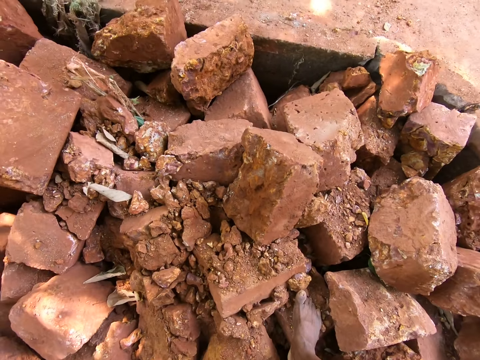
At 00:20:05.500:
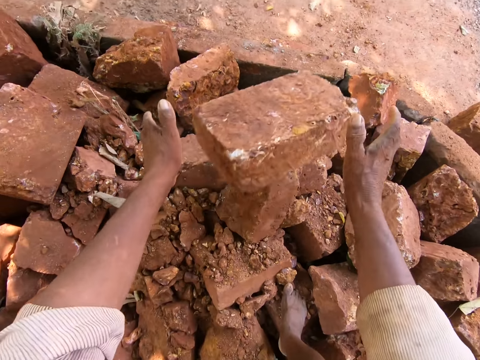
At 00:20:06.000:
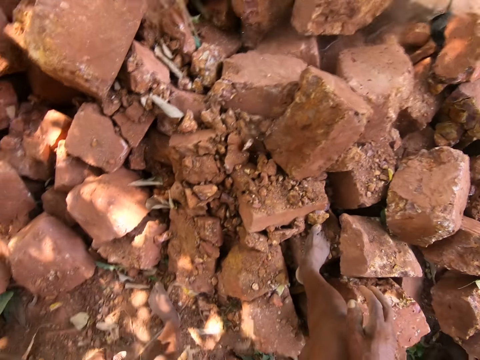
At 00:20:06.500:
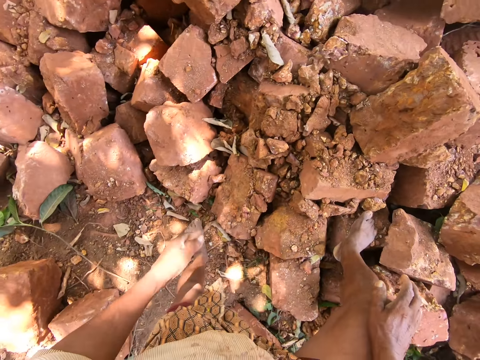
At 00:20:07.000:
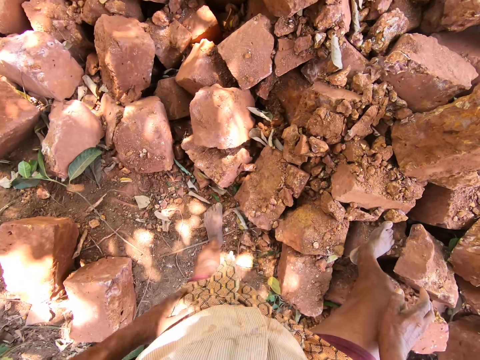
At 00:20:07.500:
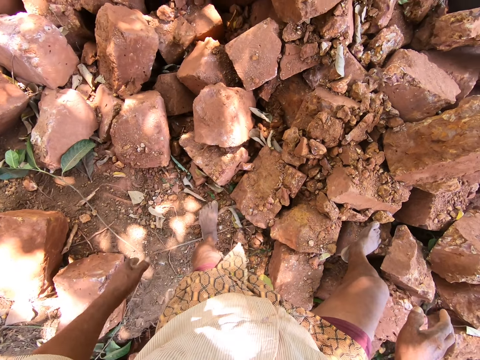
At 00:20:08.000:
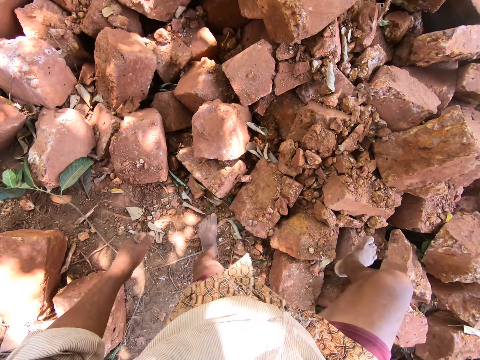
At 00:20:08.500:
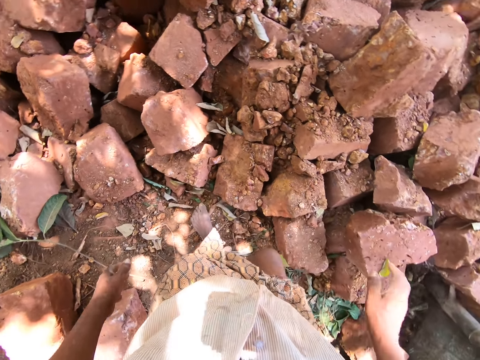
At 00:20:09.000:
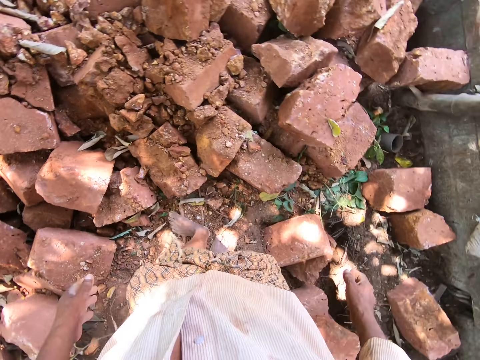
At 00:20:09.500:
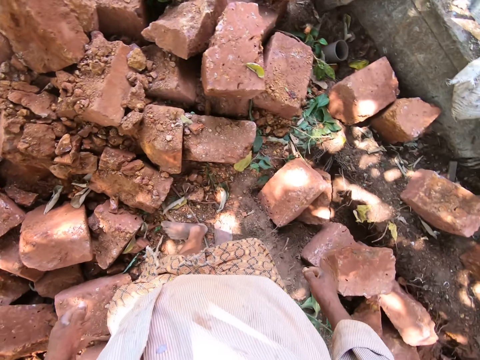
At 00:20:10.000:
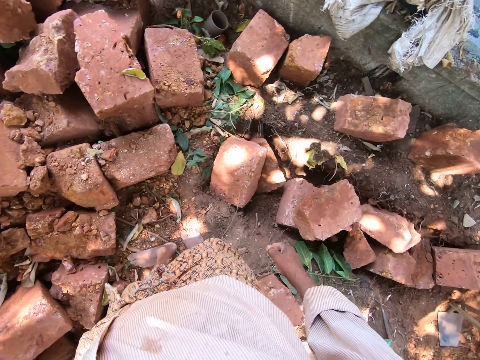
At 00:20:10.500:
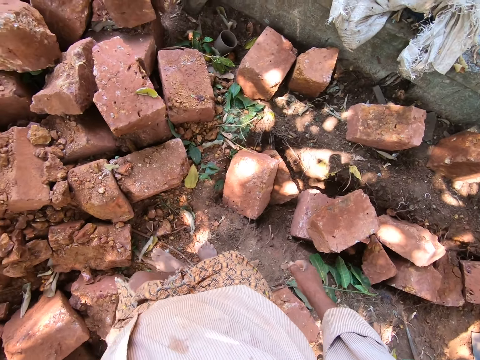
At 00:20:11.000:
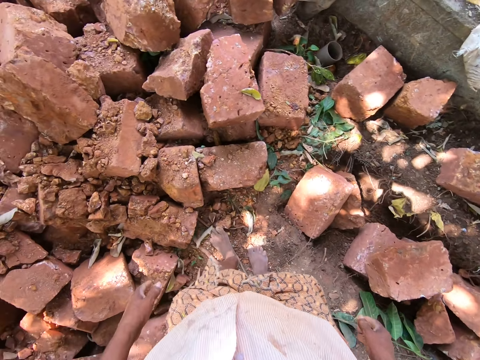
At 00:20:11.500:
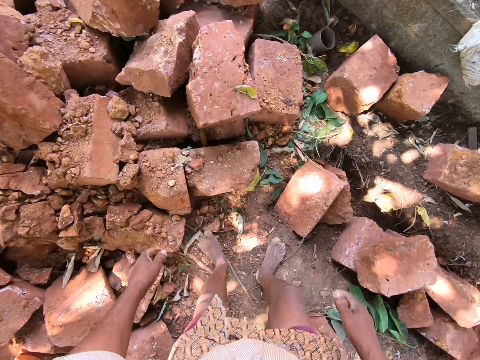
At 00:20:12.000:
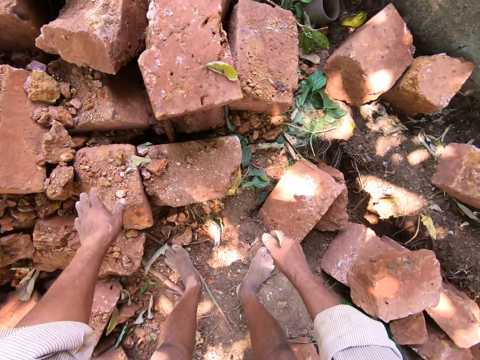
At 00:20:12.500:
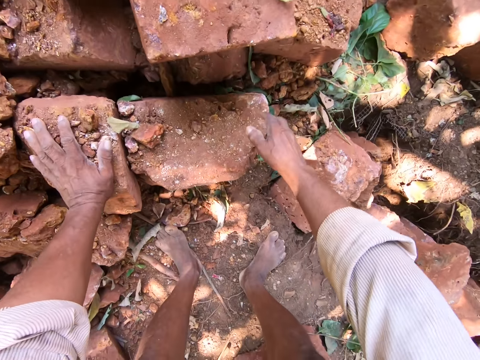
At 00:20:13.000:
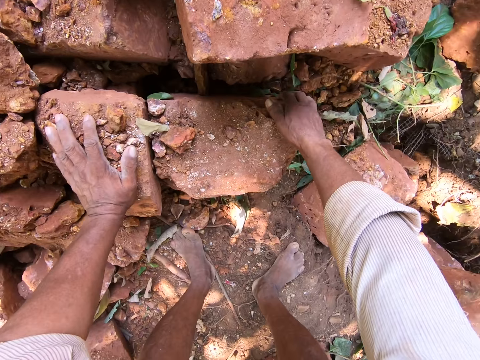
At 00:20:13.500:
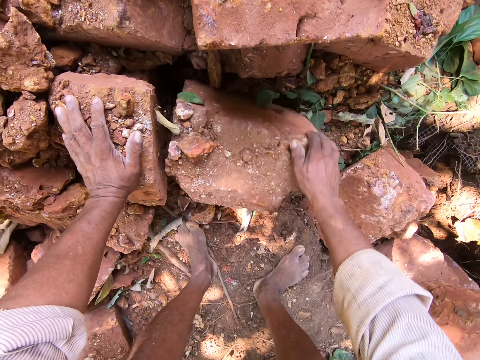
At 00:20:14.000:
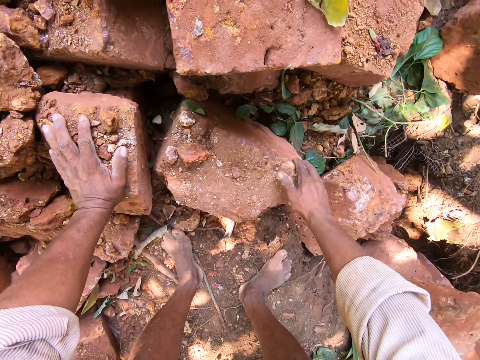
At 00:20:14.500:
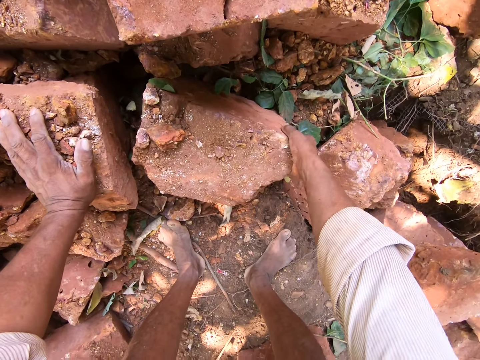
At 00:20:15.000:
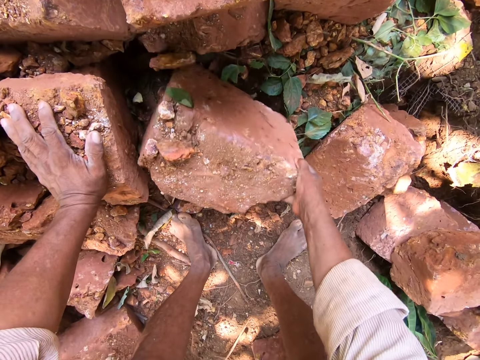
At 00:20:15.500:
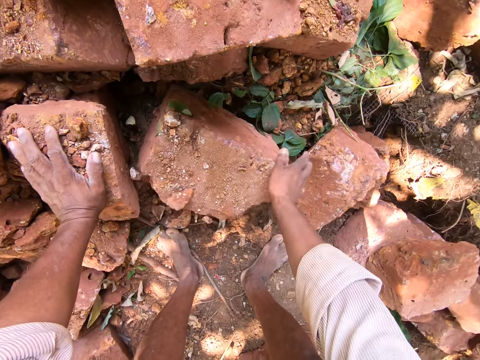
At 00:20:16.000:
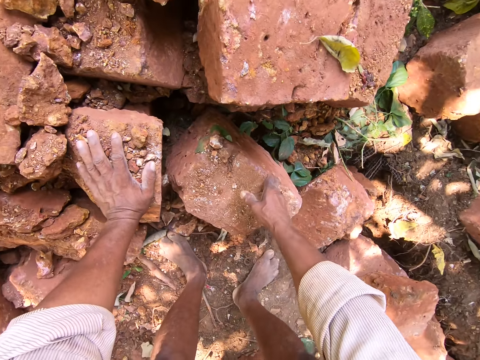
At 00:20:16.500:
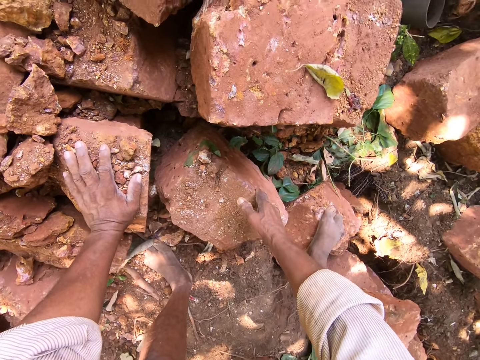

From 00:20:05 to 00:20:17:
The camera wearer carries a brick. He tosses the mud brick on the pile of mud bricks with both hands. He looks around. He rests his left hand on a mud brick. He holds a brick. He shifts a mud brick with his right hand. He holds the brick again.

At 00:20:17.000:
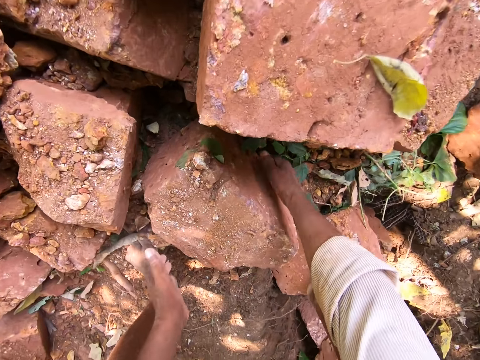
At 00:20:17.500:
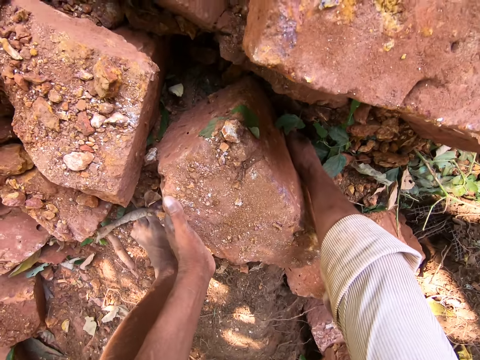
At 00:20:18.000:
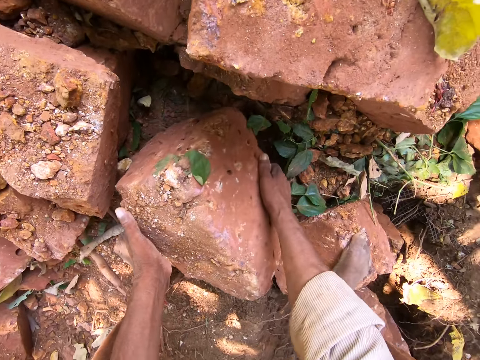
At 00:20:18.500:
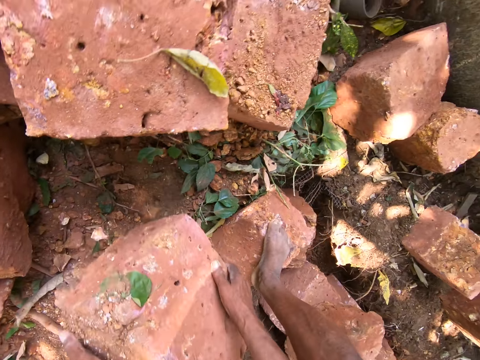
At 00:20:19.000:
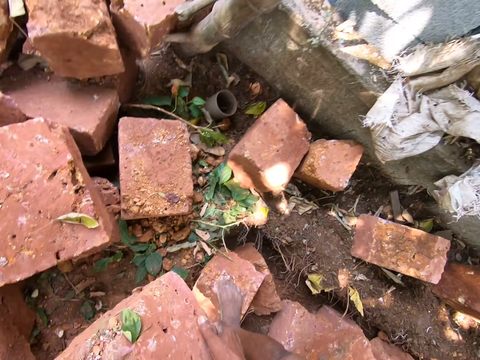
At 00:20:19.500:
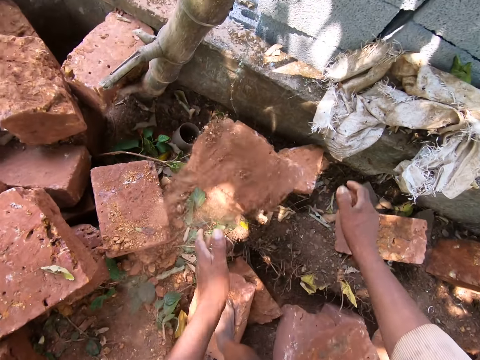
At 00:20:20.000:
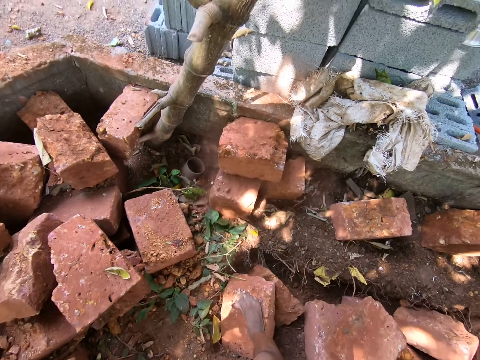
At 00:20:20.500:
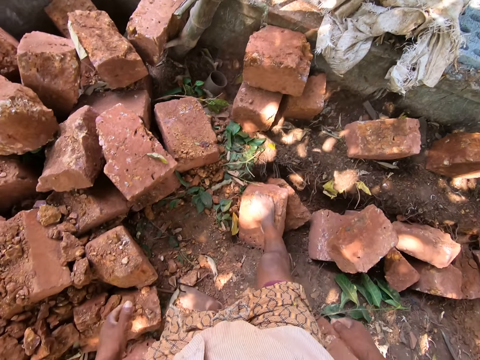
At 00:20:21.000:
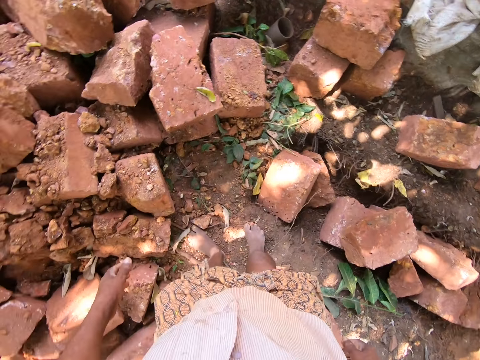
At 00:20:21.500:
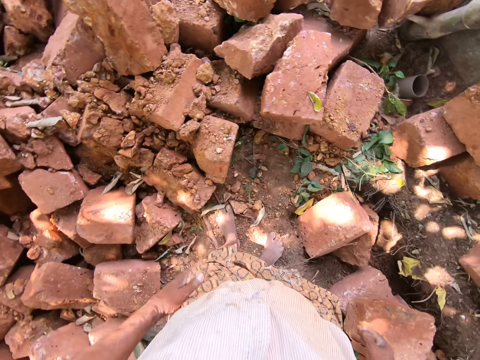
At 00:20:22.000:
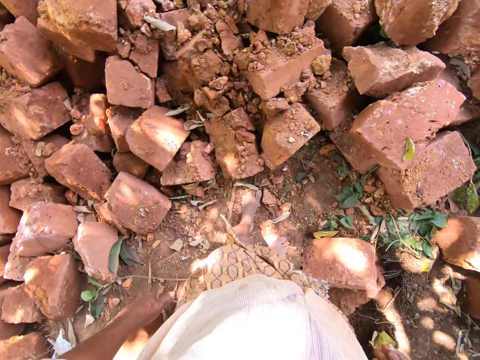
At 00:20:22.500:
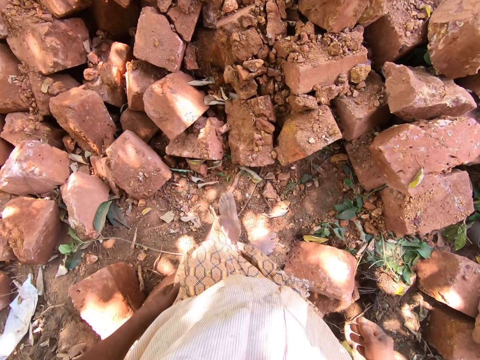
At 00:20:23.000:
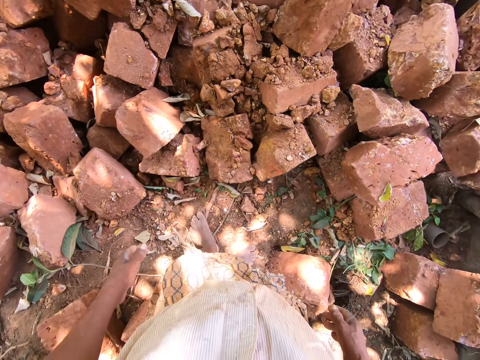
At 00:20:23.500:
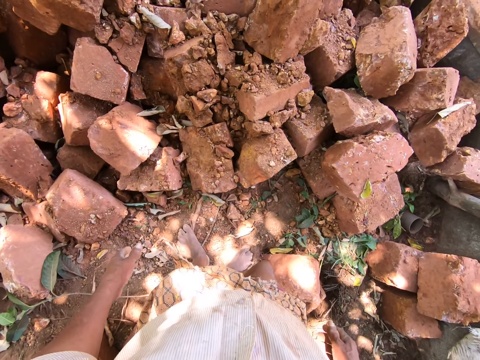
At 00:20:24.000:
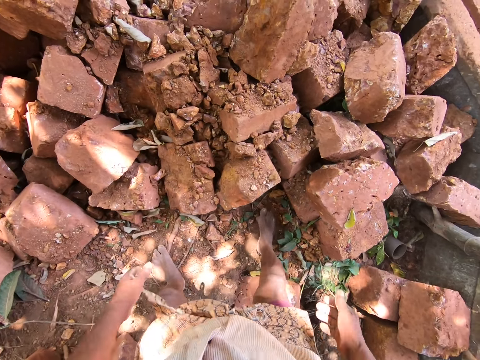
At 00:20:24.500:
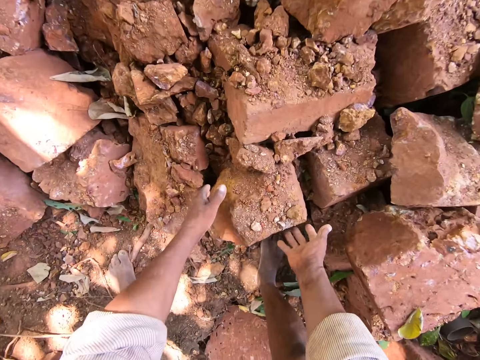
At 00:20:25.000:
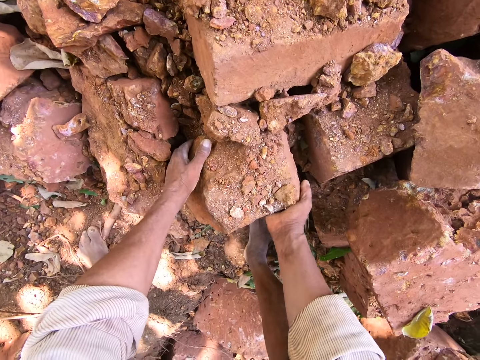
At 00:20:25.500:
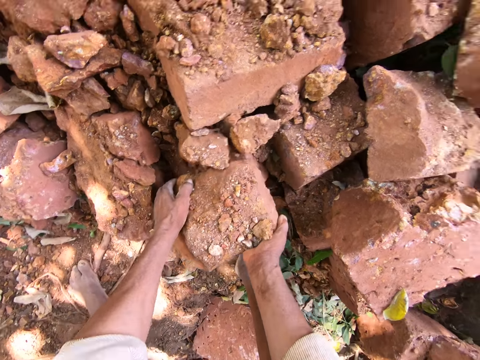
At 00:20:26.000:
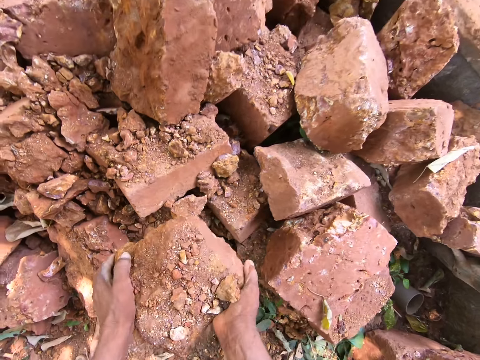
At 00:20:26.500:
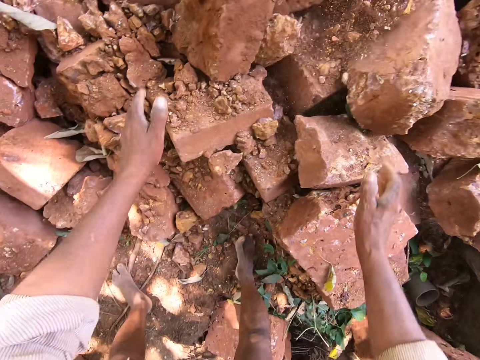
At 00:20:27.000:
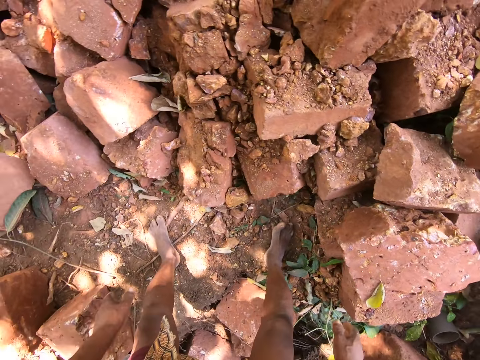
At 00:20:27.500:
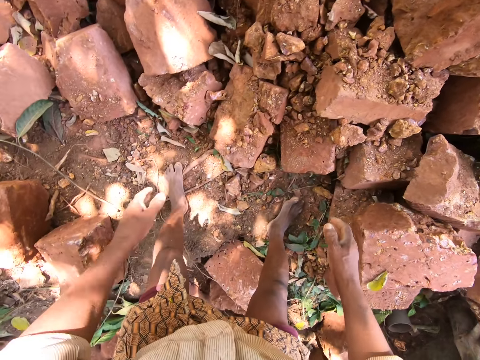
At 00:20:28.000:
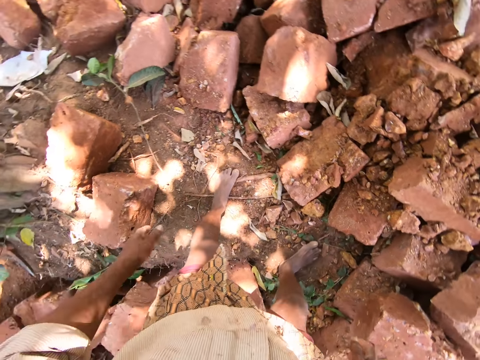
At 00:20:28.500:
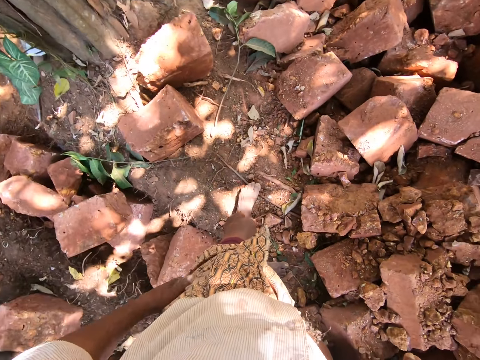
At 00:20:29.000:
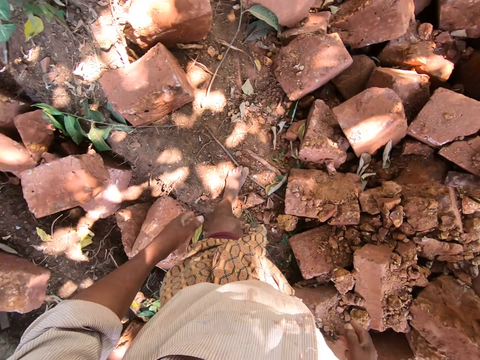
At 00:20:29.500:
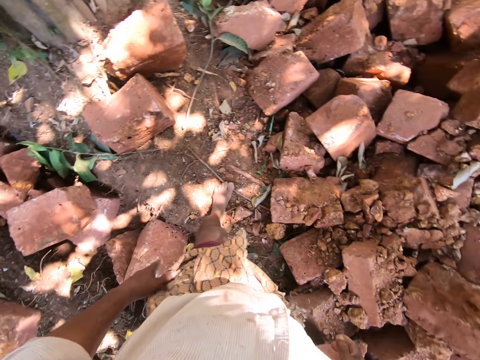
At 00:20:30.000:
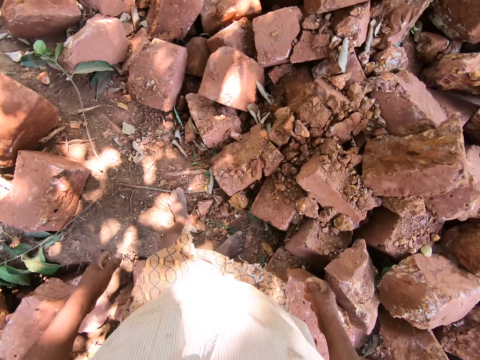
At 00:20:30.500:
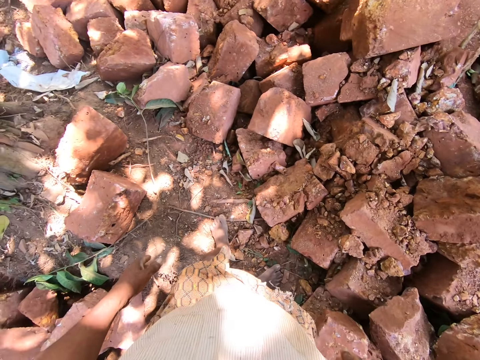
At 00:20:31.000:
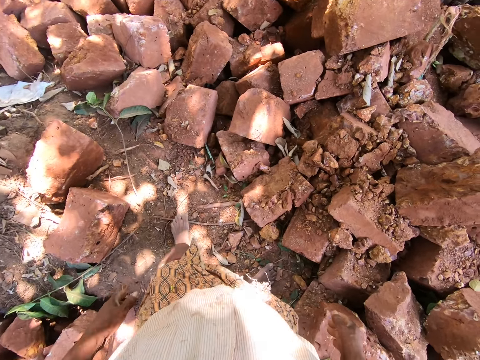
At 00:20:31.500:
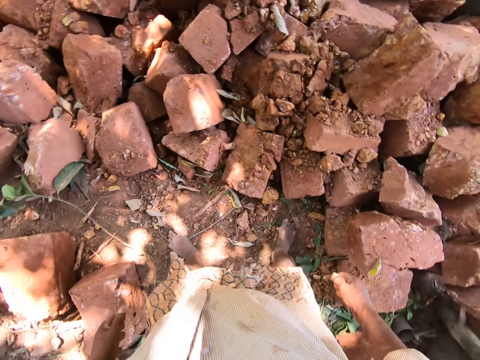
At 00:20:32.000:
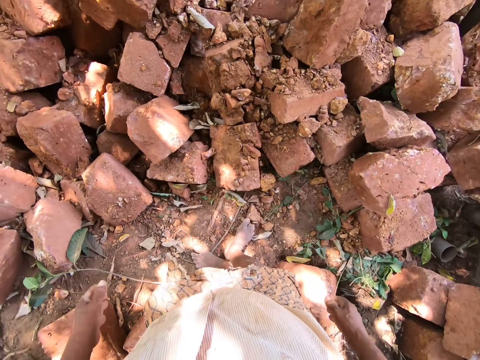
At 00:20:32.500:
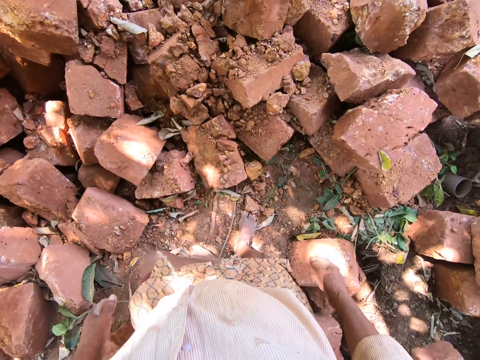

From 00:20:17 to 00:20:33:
The camera wearer picks up the mud brick from the pile of mud bricks with both hands. He carries the brick. He drops the mud brick on the pile of mud bricks with both hands. He throws the brick. He looks around. He wipes his left thigh with his left hand. He picks up a mud brick from the pile of mud bricks with both hands. He holds the brick with both hands and carries the brick. He tosses the mud brick on the pile of mud bricks with both hands. He looks around. He wipes his left thigh with his left hand.
